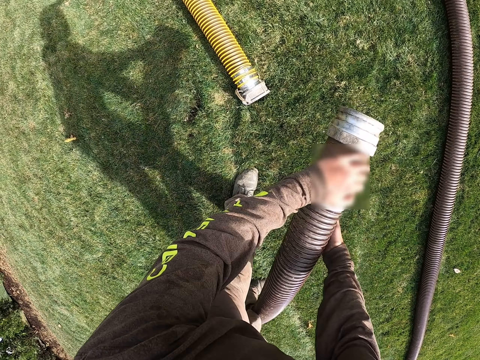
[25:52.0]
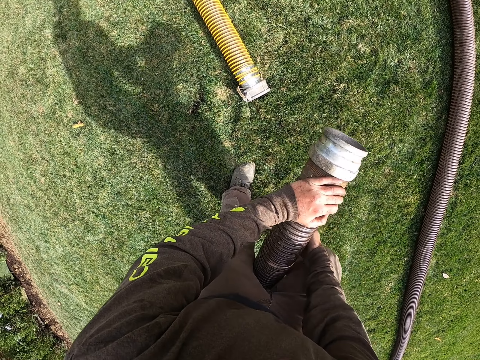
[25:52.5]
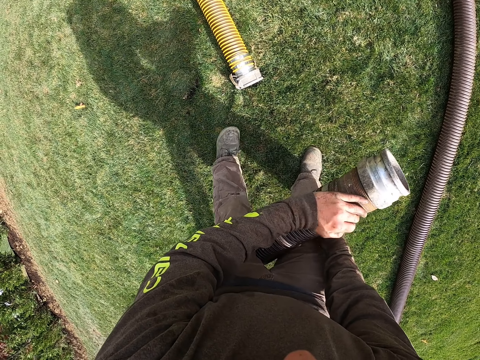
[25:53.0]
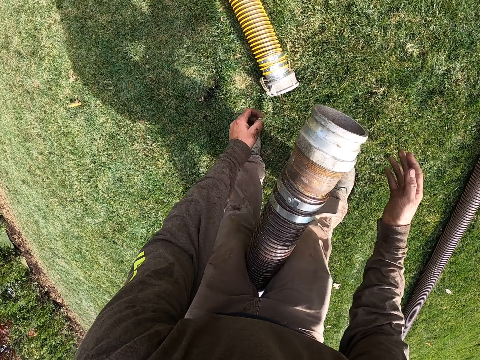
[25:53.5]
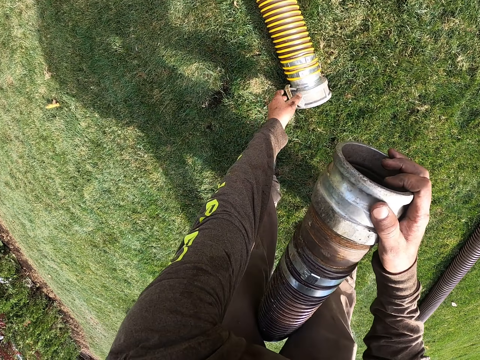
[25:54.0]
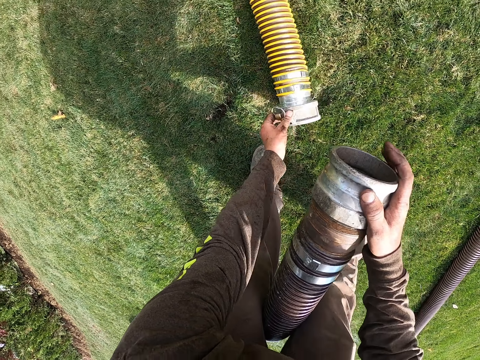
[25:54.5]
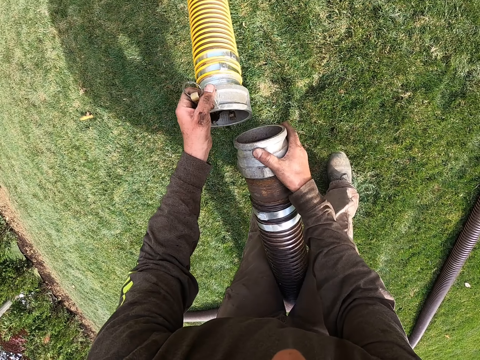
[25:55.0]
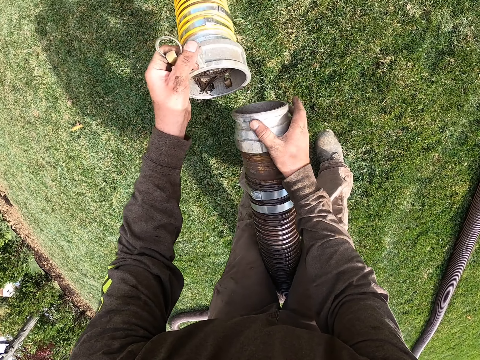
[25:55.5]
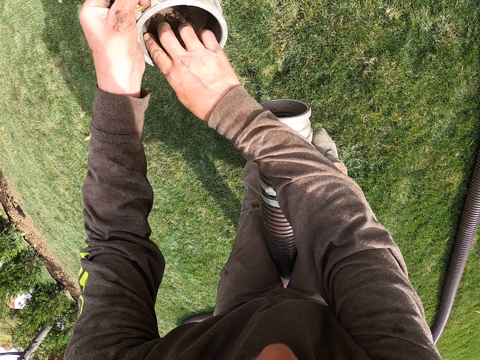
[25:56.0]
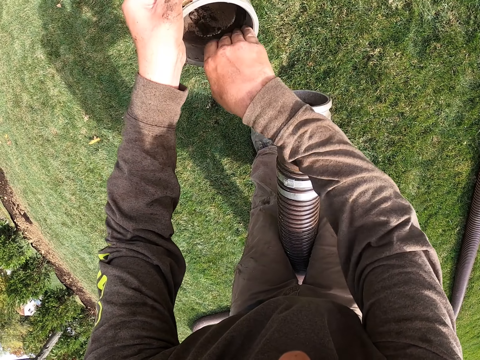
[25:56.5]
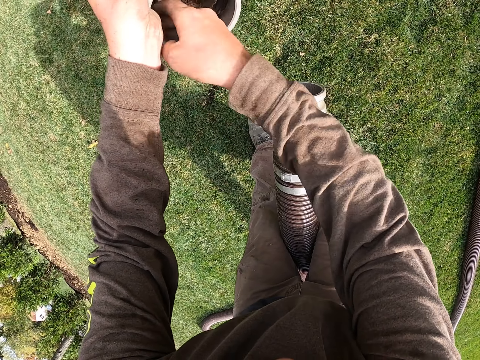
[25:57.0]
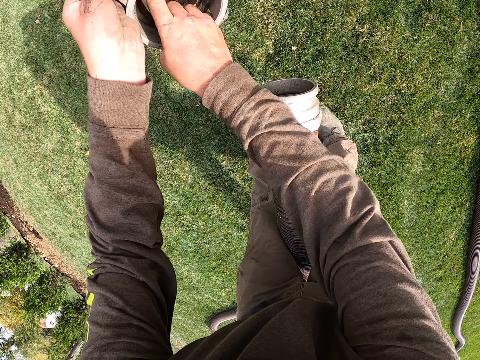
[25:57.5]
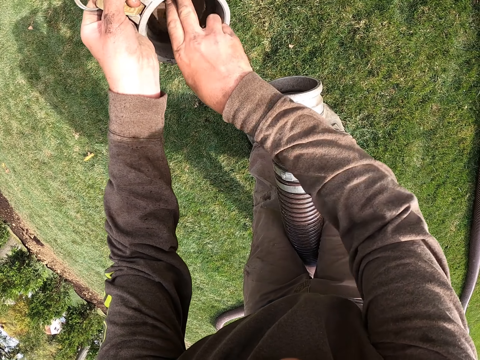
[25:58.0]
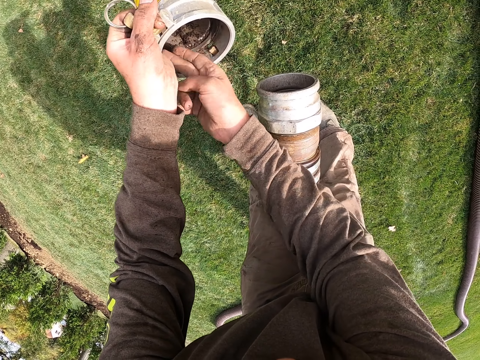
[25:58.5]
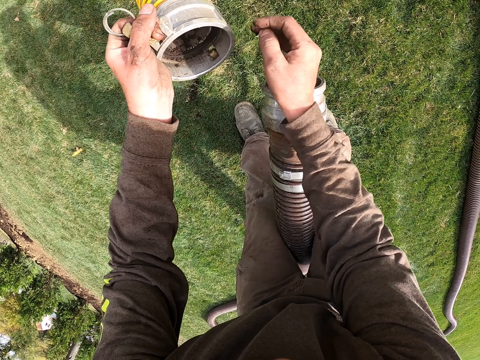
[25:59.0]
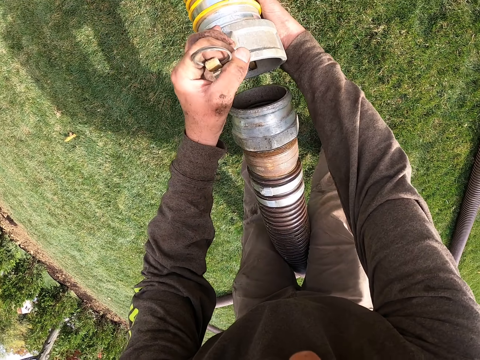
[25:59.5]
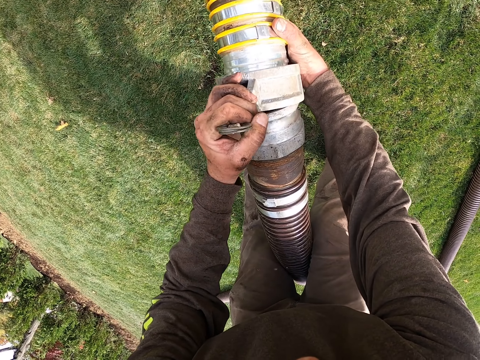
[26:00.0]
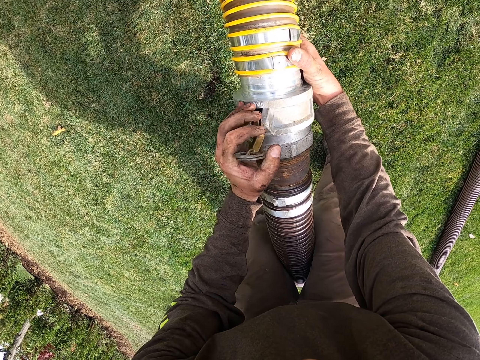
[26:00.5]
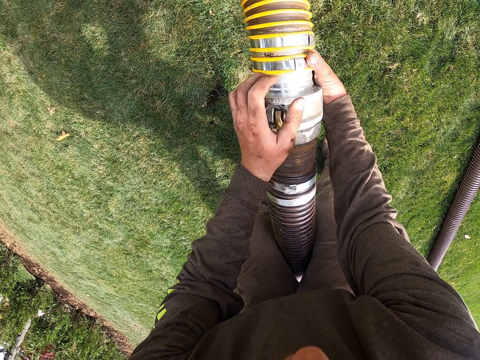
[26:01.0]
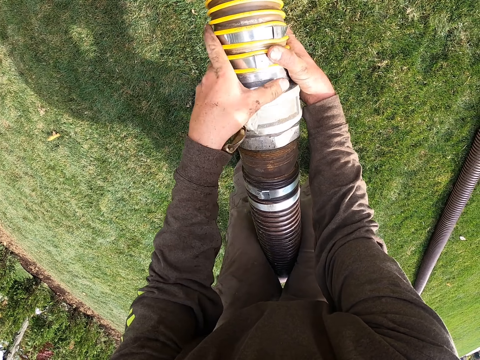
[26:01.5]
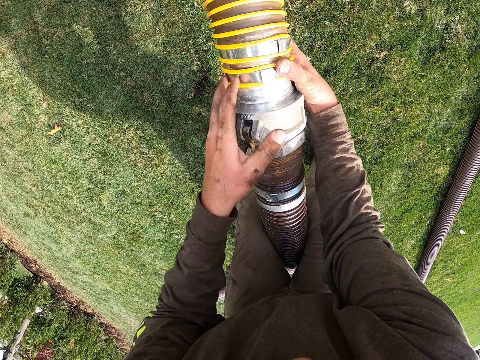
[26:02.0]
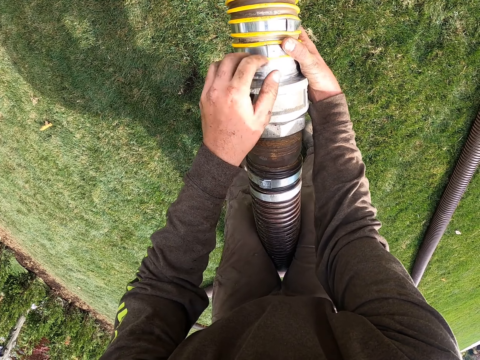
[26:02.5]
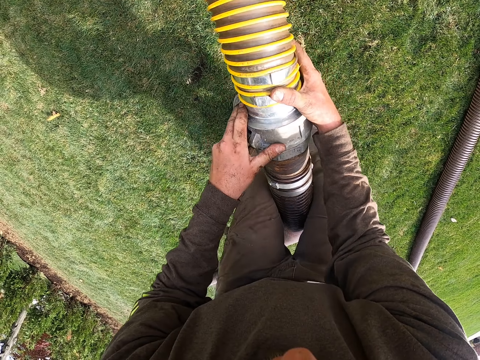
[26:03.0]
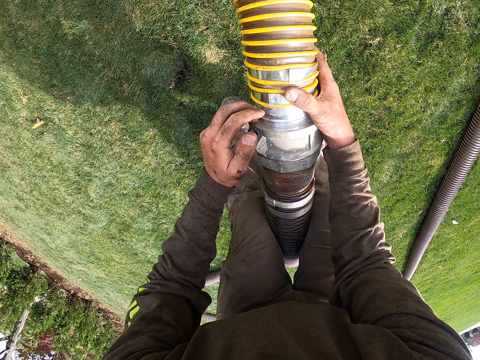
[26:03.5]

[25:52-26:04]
The camera wearer stands facing the yellow pipe. They place the manure suction pipe between the legs. They pick up the yellow pipe. They remove soil from the yellow pipe with the right hand. They merge two pipes.

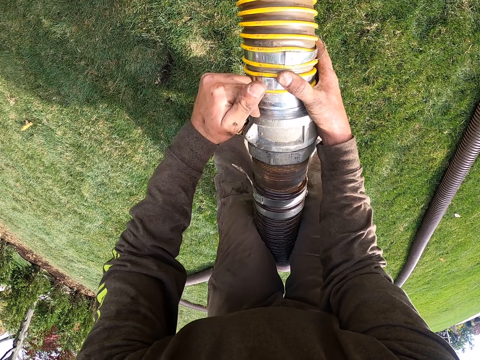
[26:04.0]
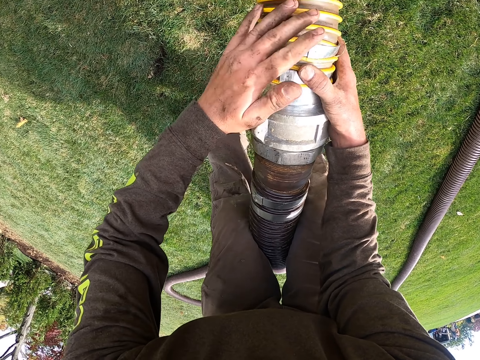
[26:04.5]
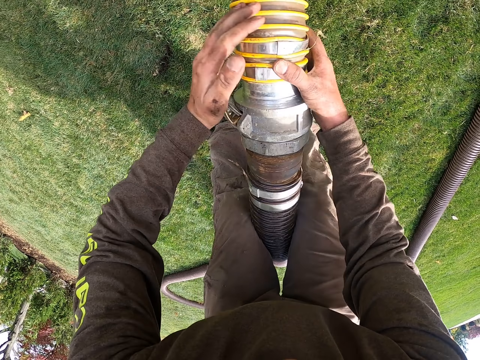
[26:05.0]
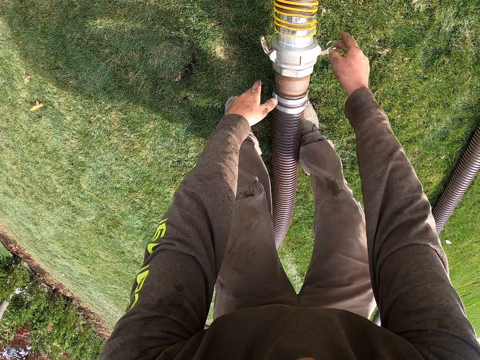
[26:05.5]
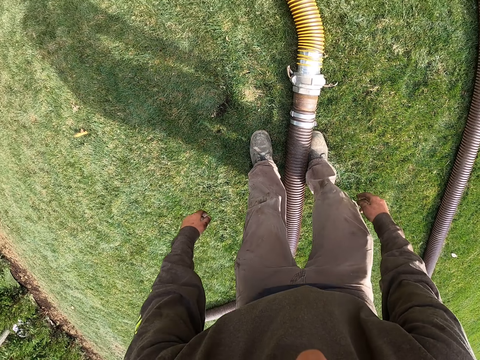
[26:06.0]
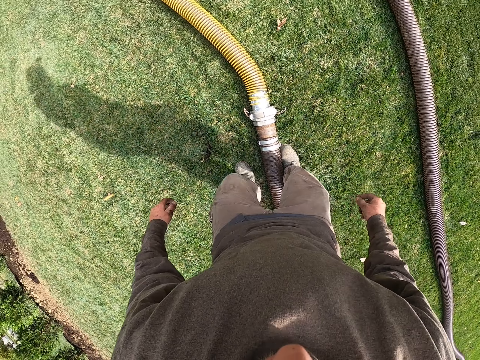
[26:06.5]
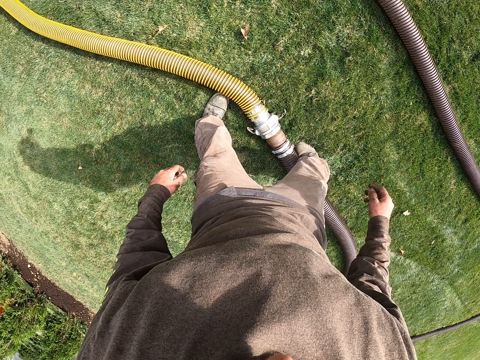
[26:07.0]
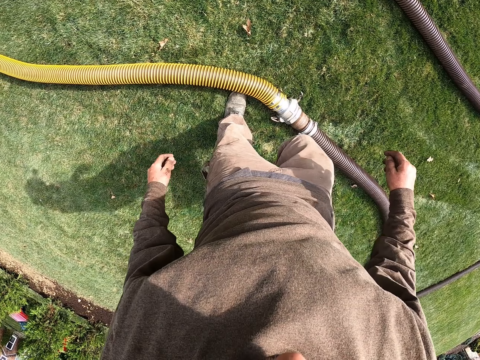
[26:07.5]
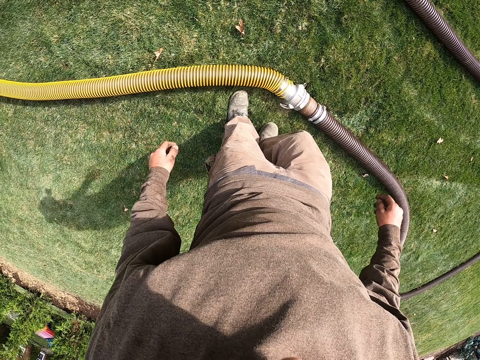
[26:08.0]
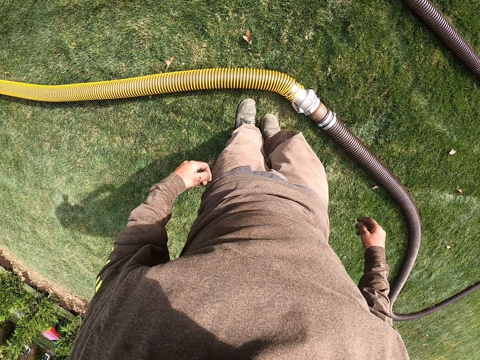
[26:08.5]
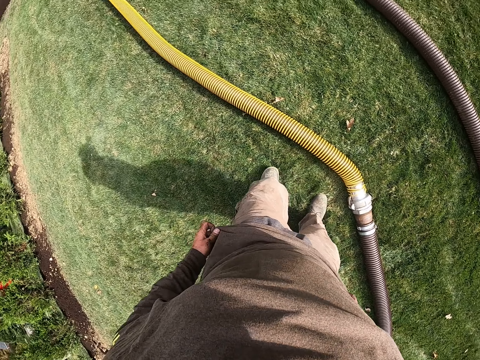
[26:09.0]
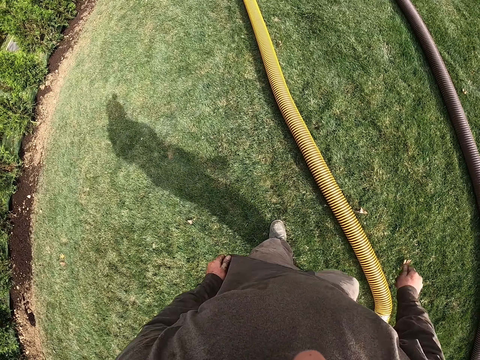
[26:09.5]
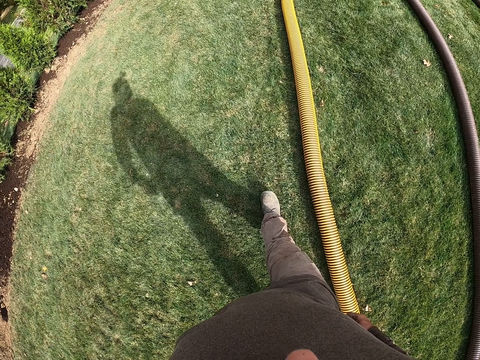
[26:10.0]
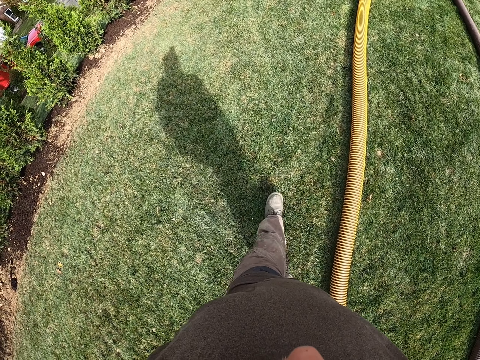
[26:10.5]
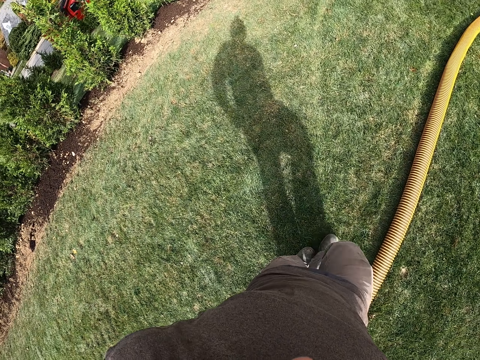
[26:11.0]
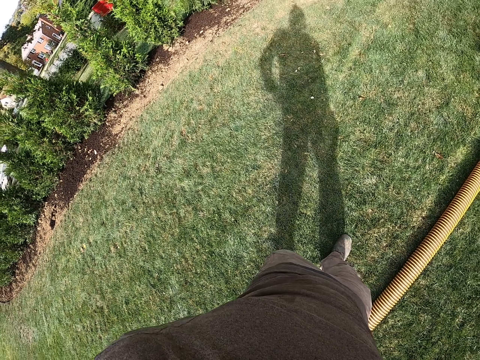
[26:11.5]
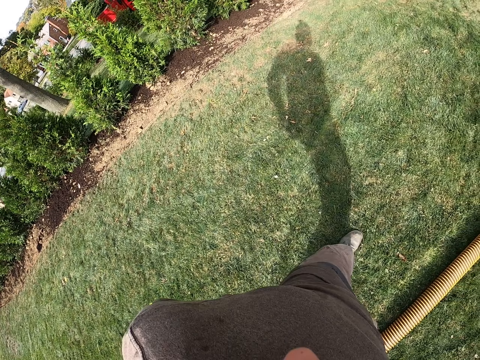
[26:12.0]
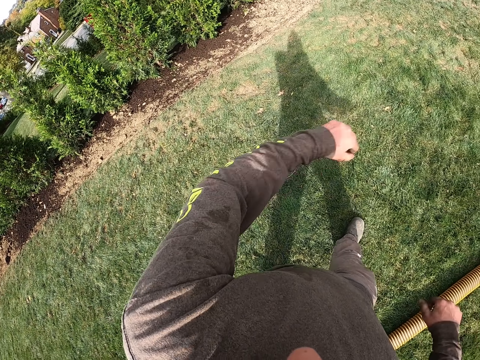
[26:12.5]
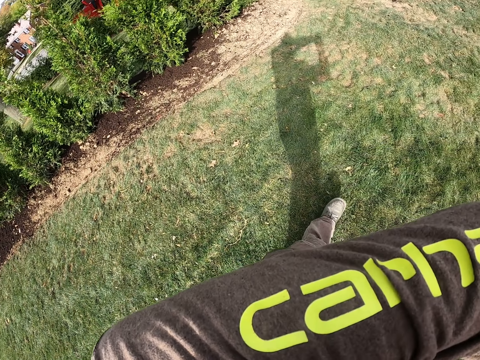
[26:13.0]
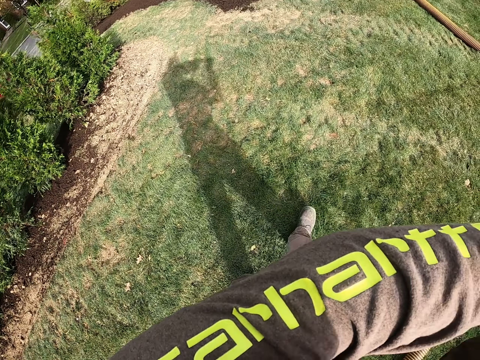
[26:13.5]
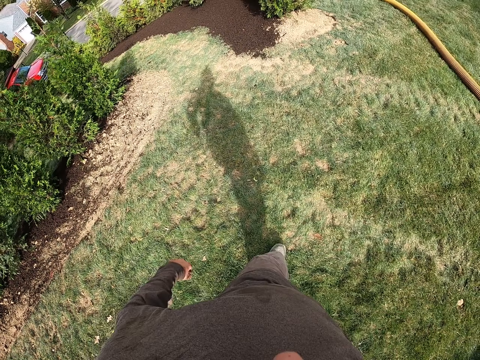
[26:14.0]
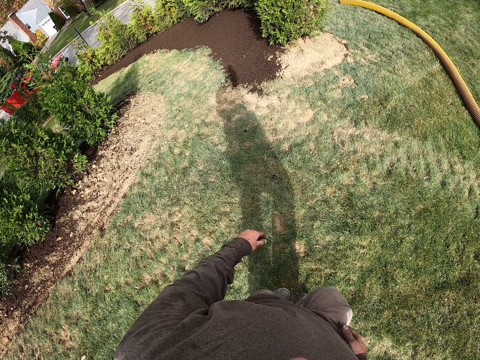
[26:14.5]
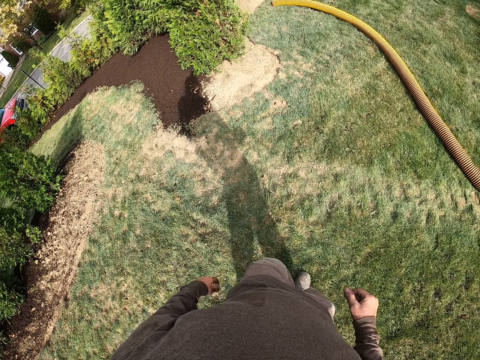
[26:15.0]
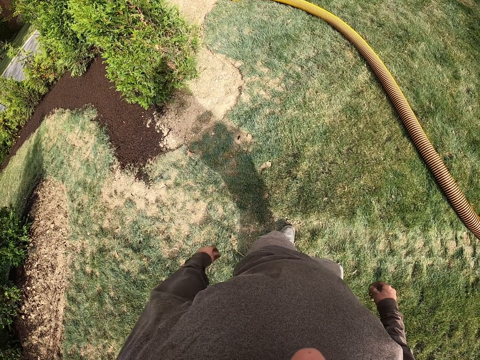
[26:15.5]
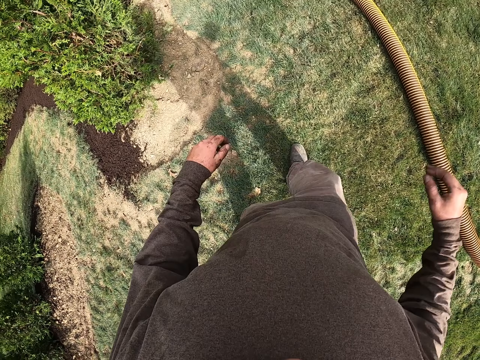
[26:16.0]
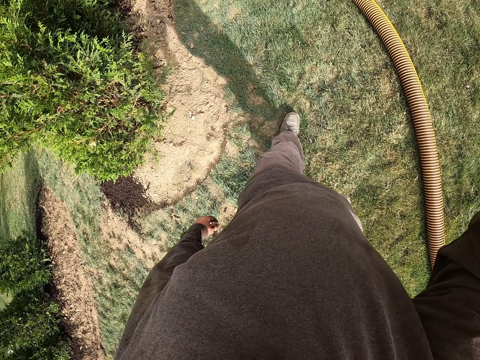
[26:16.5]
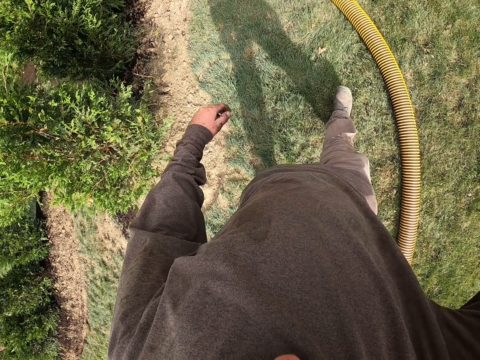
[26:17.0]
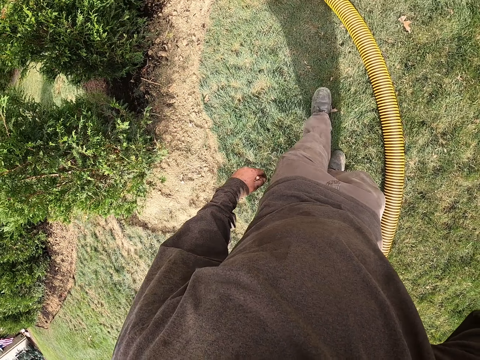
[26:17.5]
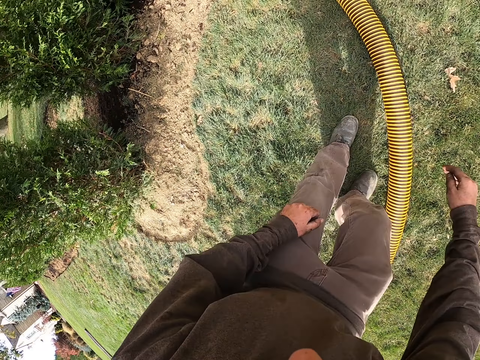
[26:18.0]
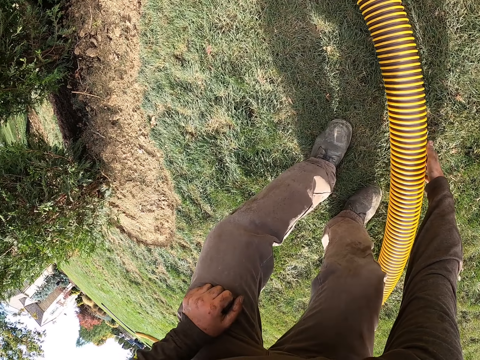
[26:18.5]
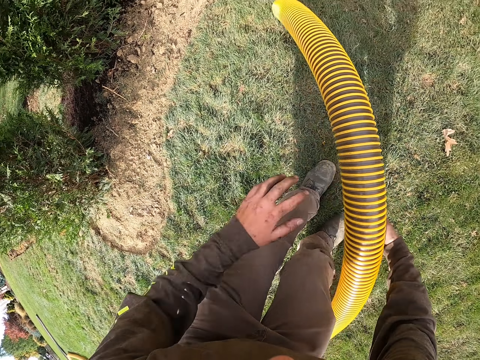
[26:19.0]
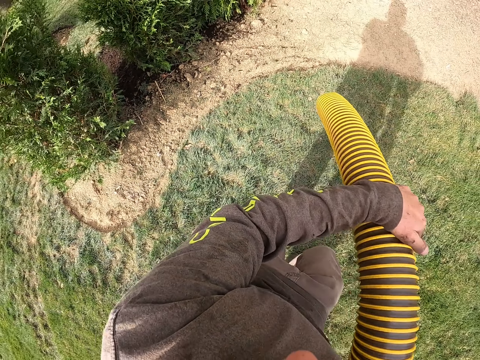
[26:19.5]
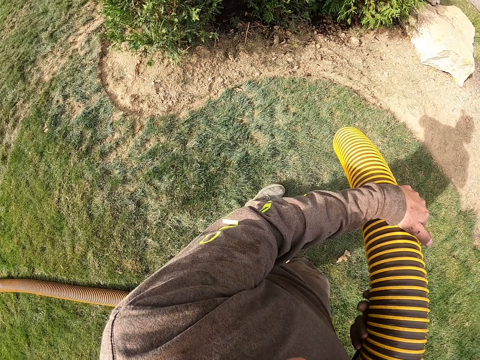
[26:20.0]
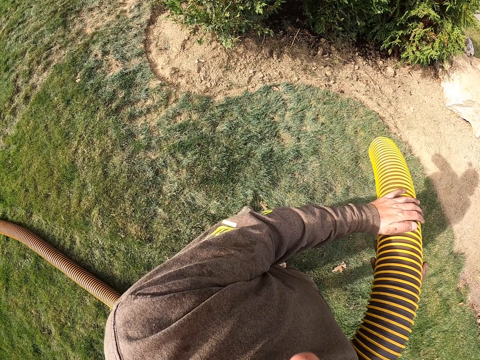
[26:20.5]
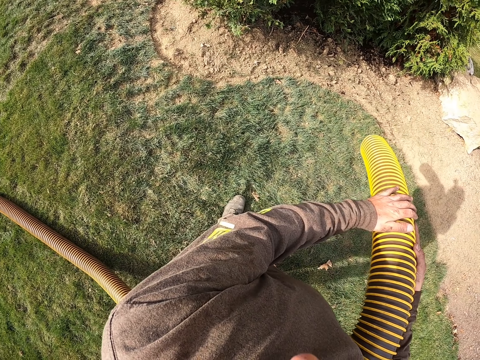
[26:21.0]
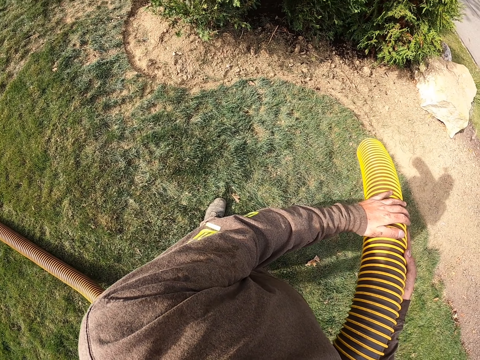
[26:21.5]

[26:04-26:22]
The camera wearer places the manure suction pipe on the grass. They step forward. They strike the manure suction pipe with the right leg. They walk on the field. They wipe the face. They lift the left hand. They adjust the camera. They bend down. They pick up the pipe. They hold the pipe with both hands facing the ground.
